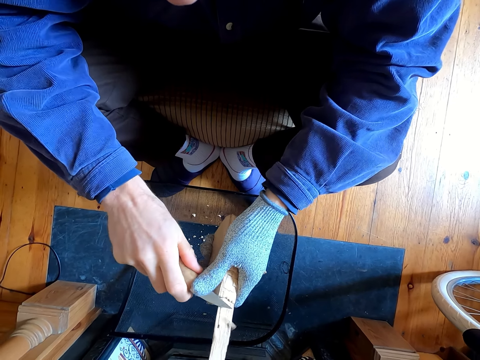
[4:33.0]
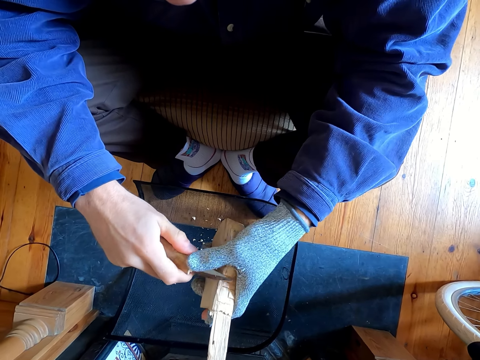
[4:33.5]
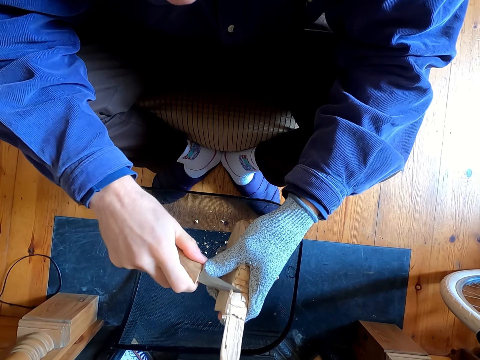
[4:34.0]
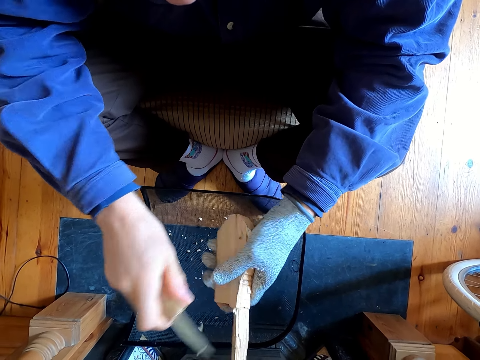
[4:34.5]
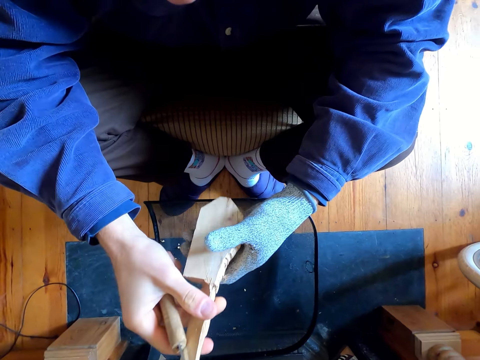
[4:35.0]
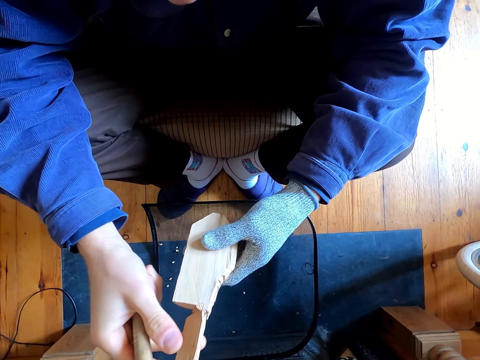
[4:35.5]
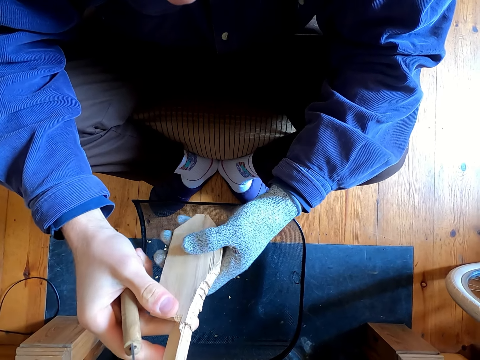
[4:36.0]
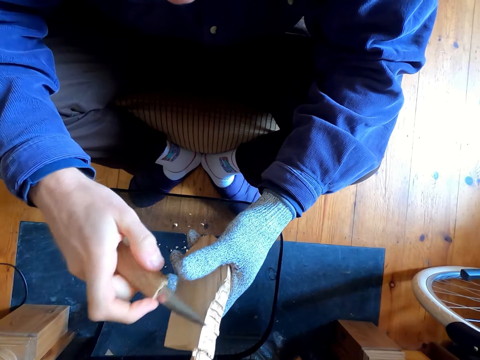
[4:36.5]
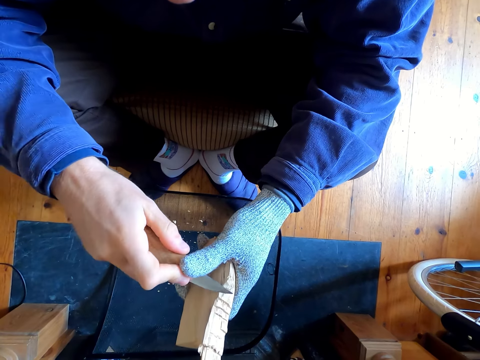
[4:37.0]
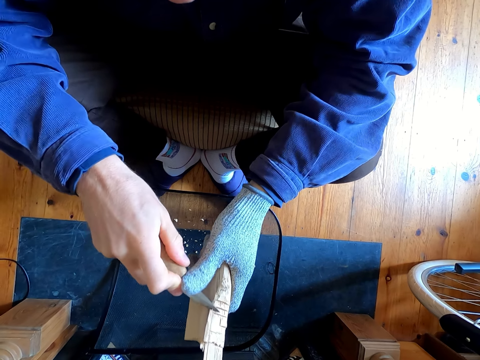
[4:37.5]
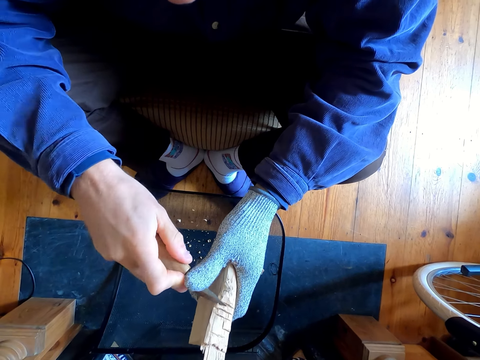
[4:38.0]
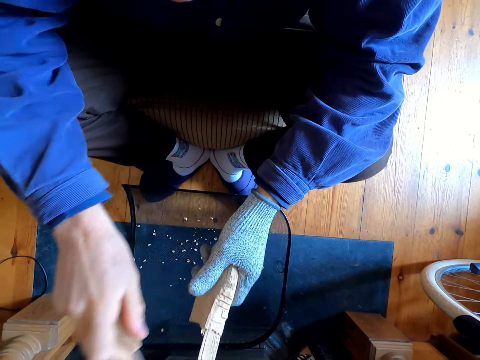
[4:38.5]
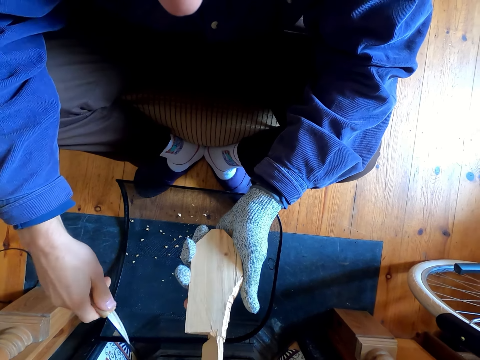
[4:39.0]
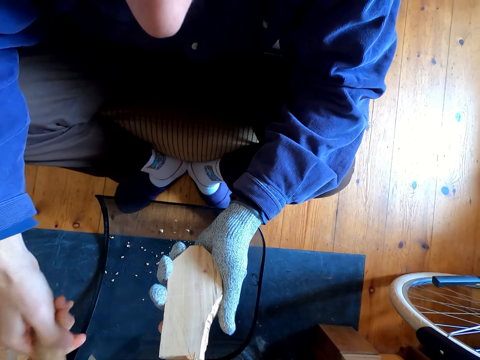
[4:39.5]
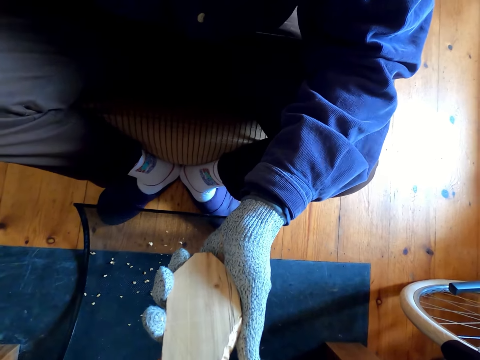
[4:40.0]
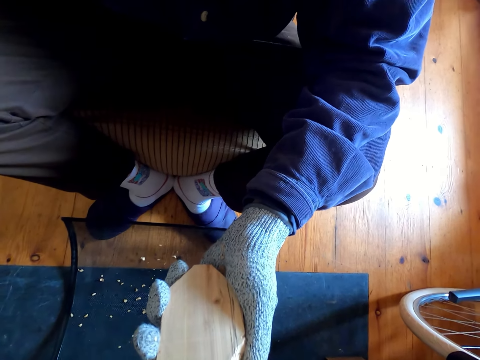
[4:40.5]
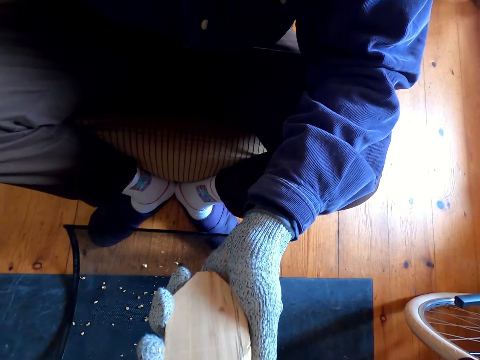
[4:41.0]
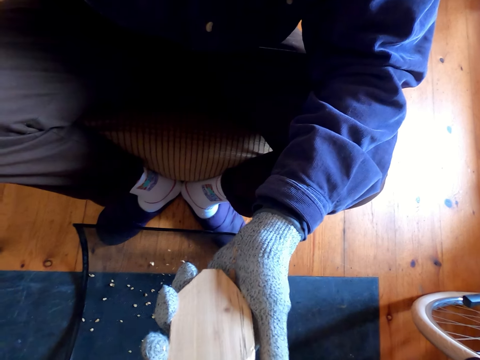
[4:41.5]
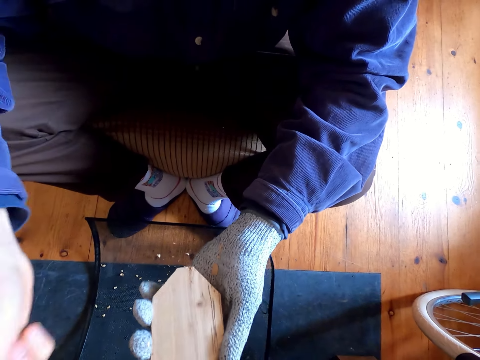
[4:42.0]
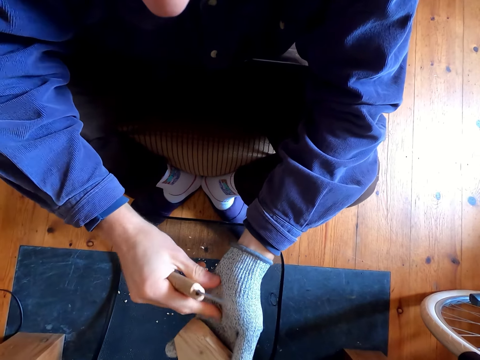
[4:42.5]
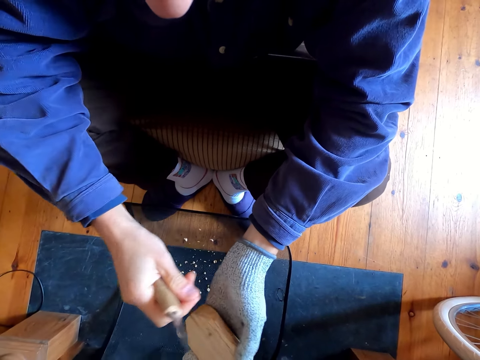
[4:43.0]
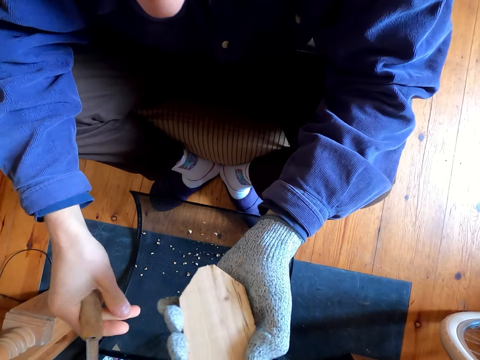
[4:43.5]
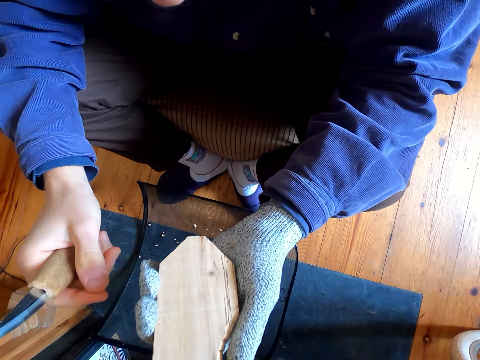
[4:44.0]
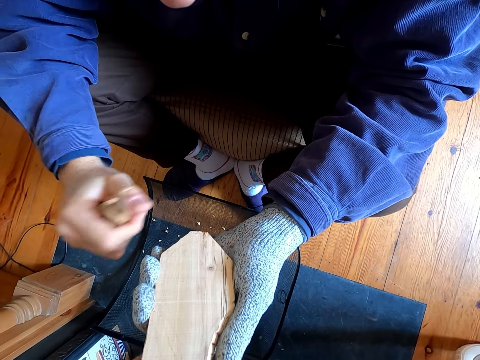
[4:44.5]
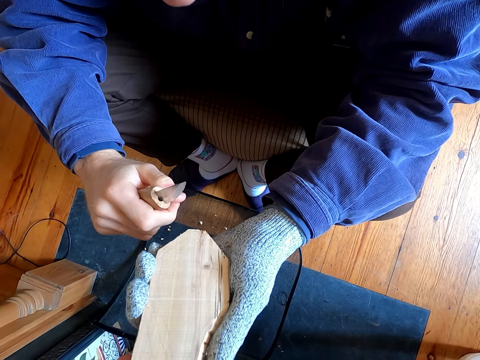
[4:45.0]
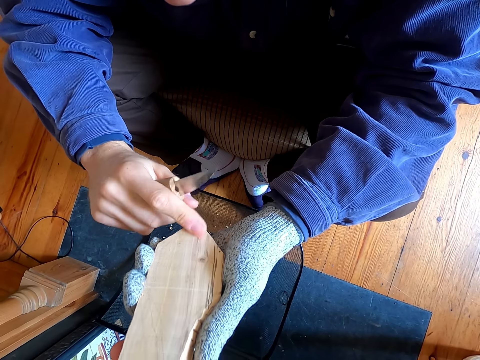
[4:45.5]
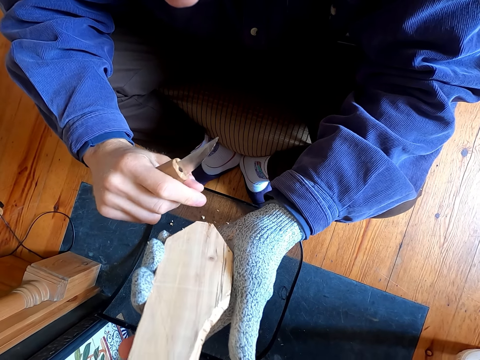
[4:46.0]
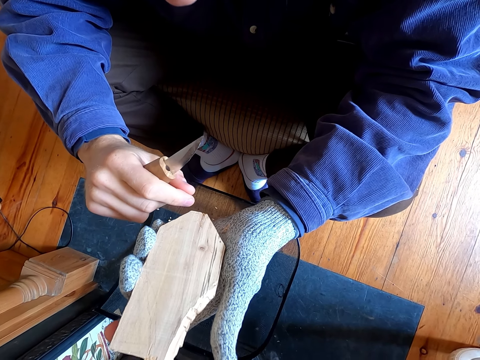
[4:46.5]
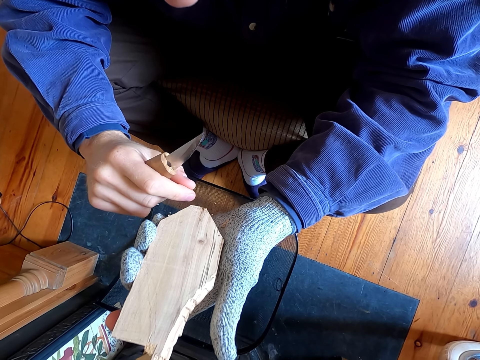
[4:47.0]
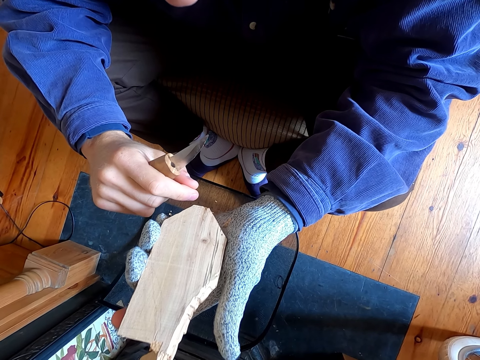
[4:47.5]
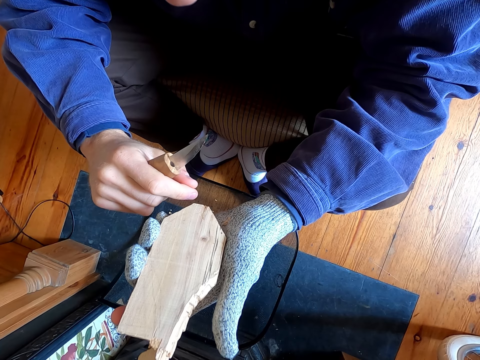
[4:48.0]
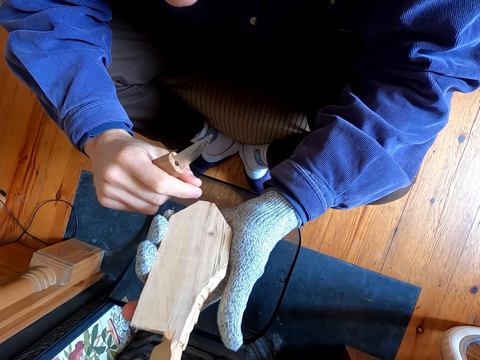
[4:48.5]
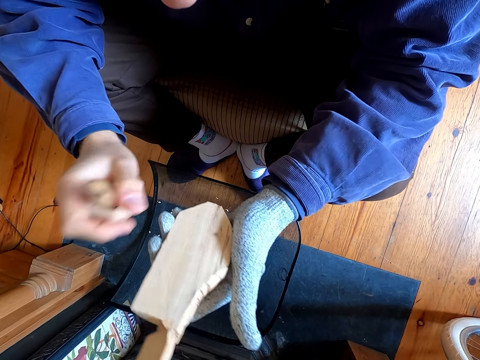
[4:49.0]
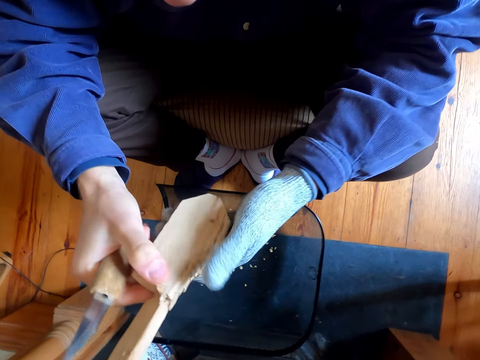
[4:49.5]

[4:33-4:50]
The camera wearer looks at the wood. He stares at the wood. He touches the camera. He removes the wood remains from his hands. He stares at the wood. He touches the wood.

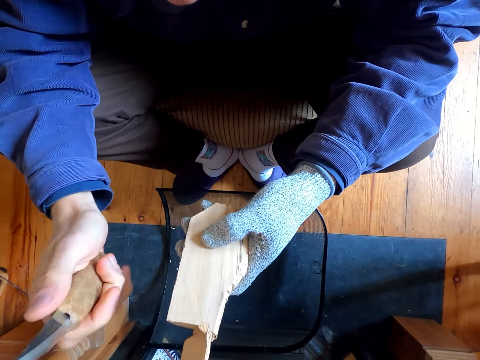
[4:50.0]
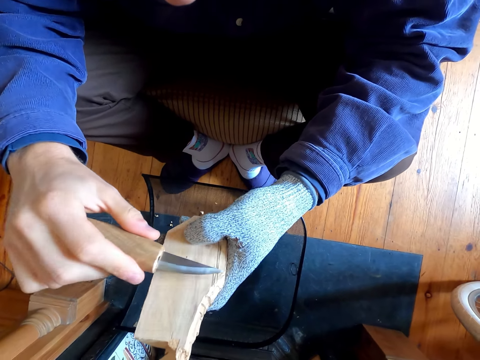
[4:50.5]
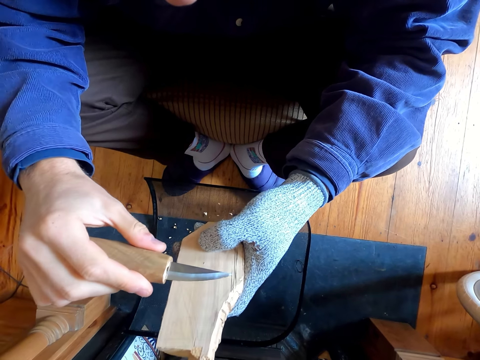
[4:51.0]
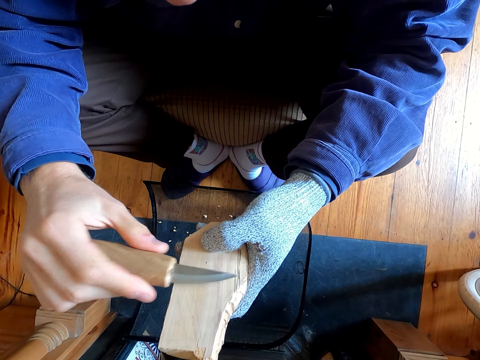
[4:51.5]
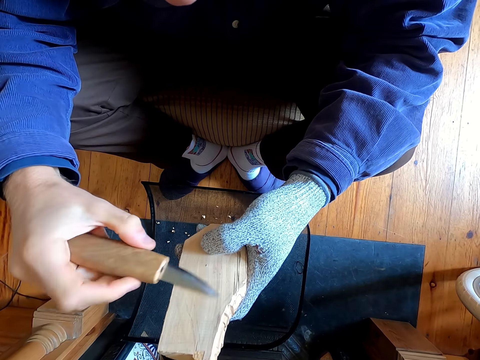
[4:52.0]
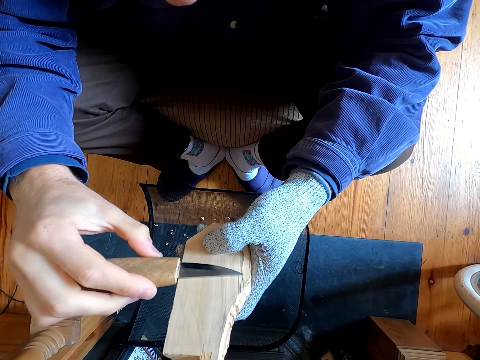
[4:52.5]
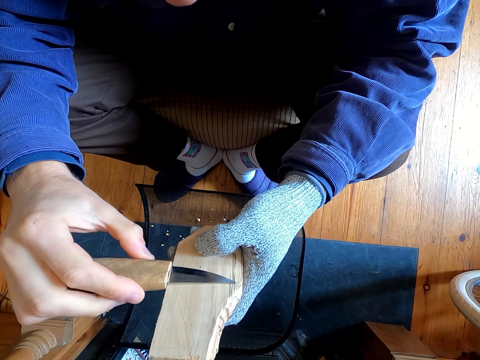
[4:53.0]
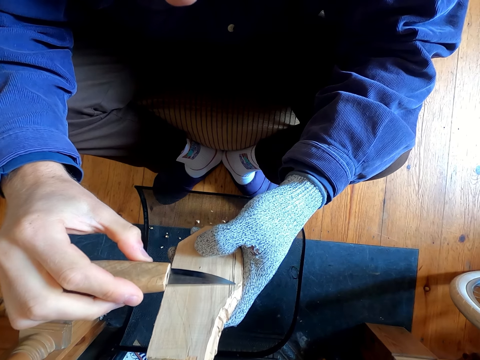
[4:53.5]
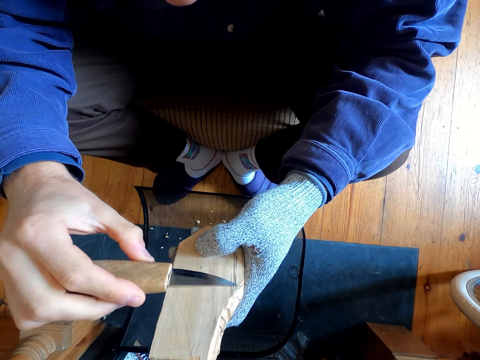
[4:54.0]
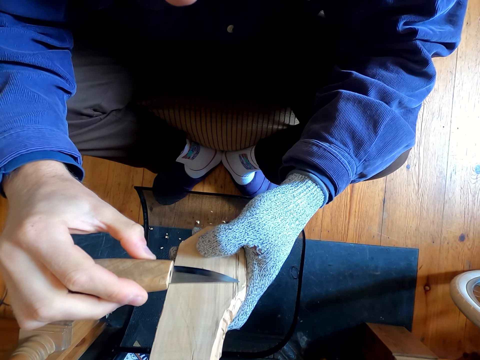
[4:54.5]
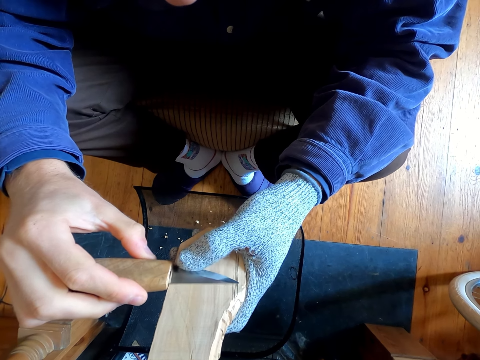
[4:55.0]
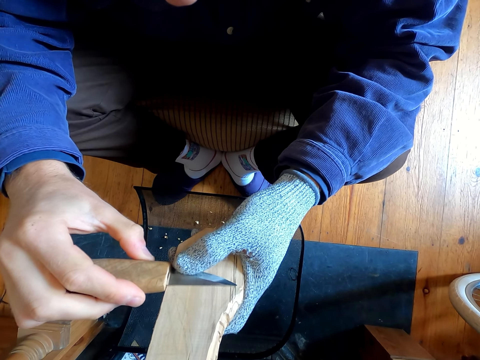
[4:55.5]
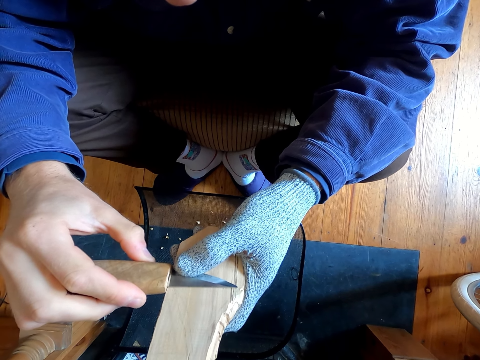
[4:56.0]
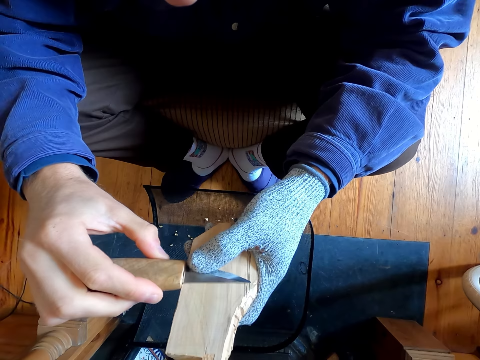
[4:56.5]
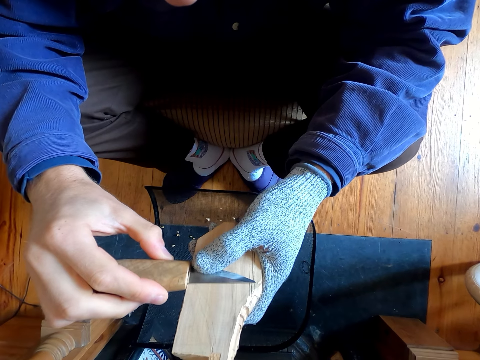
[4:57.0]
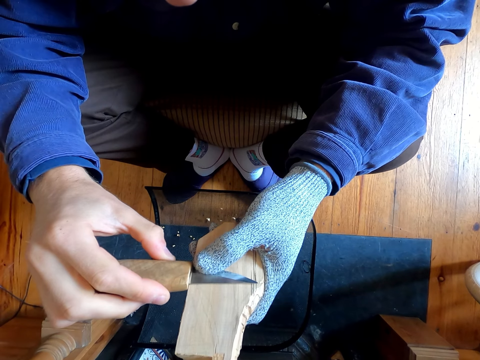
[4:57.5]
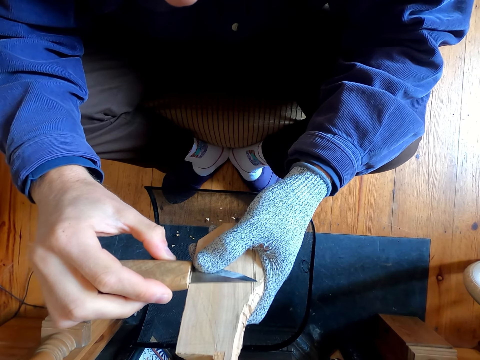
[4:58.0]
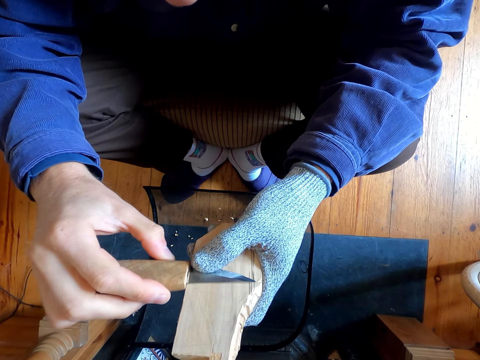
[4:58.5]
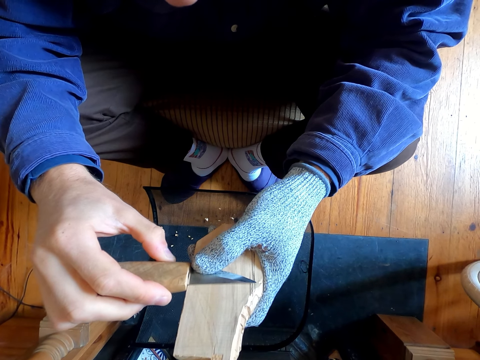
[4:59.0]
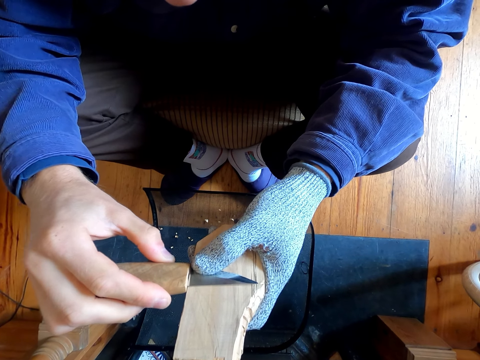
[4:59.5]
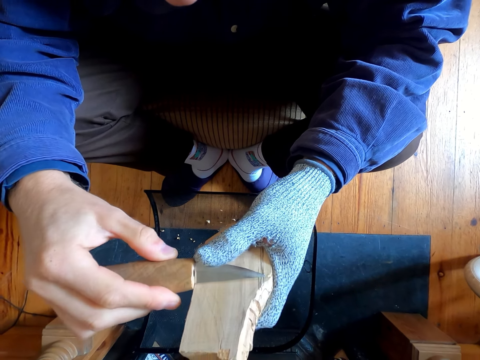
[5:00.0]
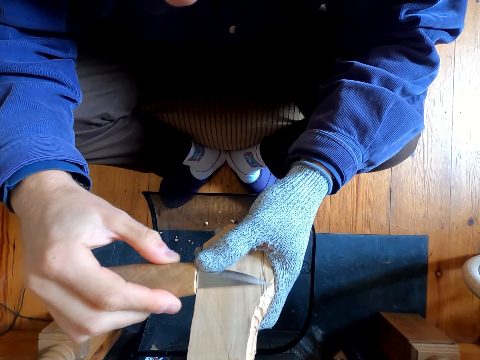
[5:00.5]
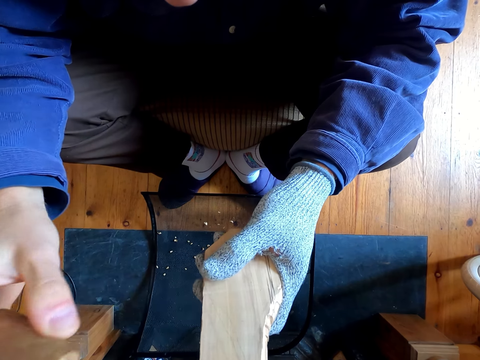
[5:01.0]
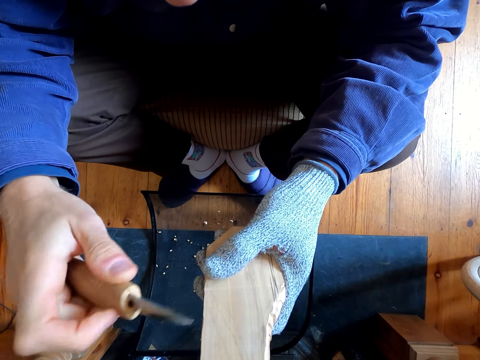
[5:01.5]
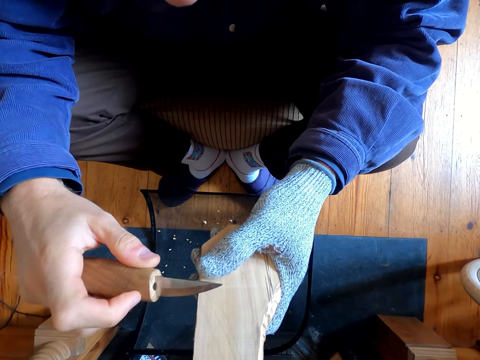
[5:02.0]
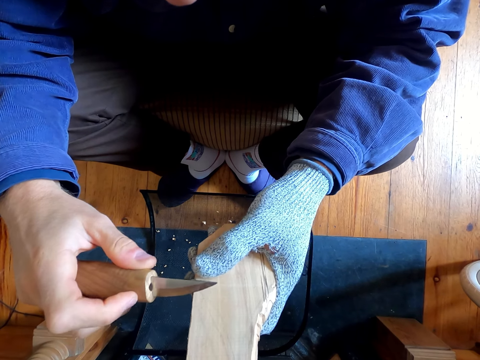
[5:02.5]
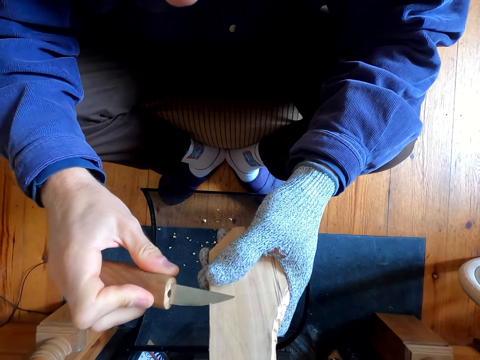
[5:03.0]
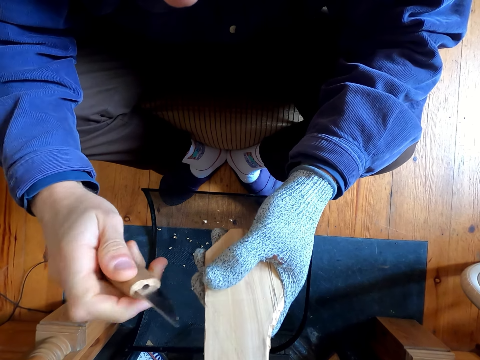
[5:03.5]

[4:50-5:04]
The camera wearer removes the outer layer of the wood with a knife.
